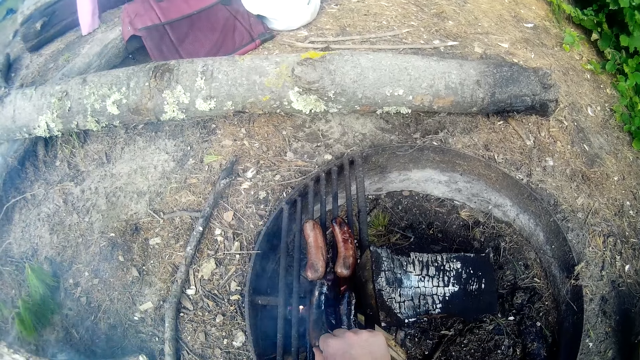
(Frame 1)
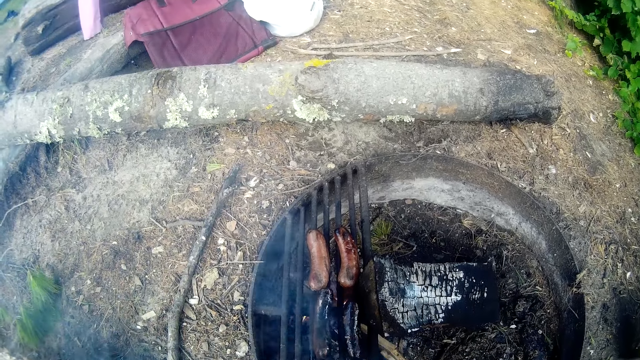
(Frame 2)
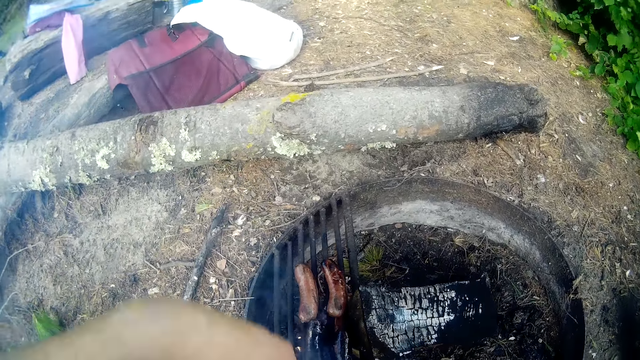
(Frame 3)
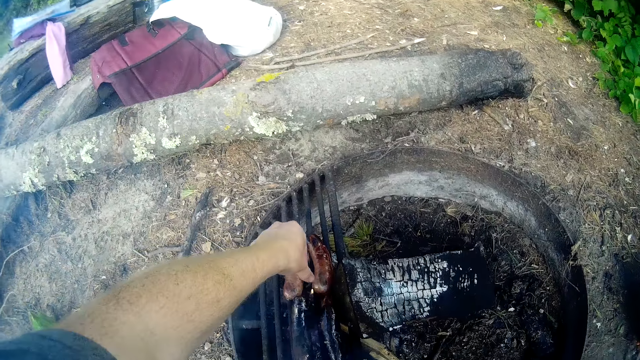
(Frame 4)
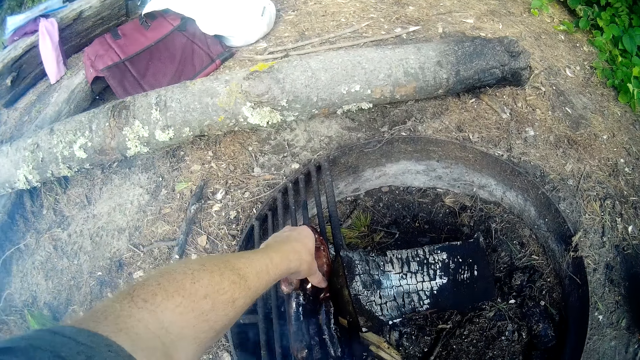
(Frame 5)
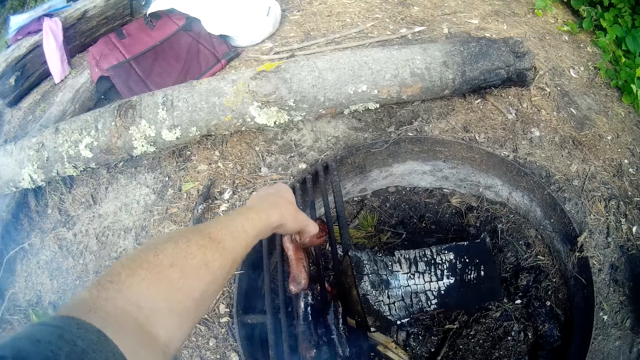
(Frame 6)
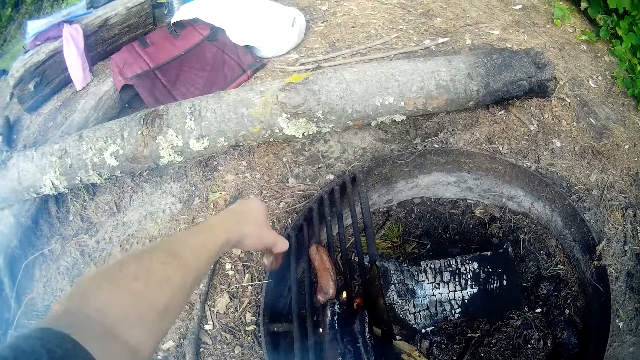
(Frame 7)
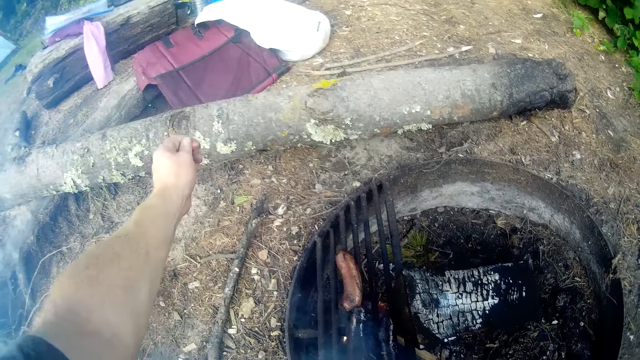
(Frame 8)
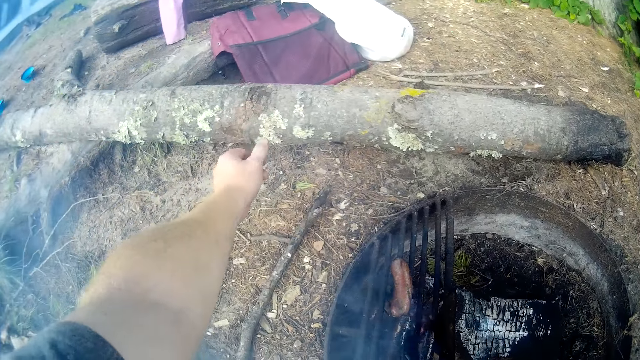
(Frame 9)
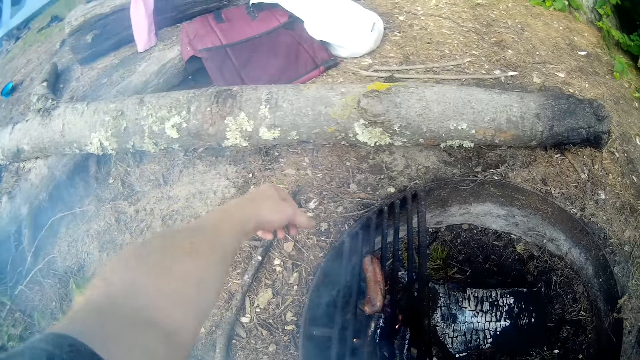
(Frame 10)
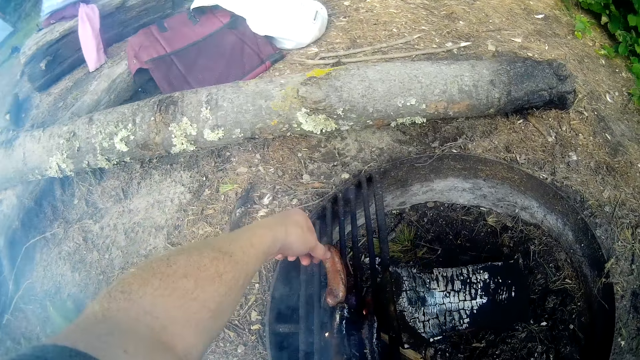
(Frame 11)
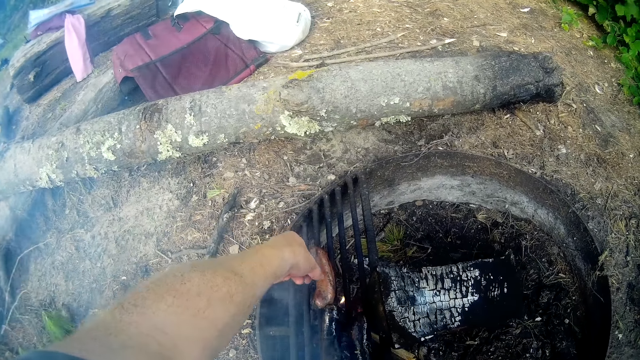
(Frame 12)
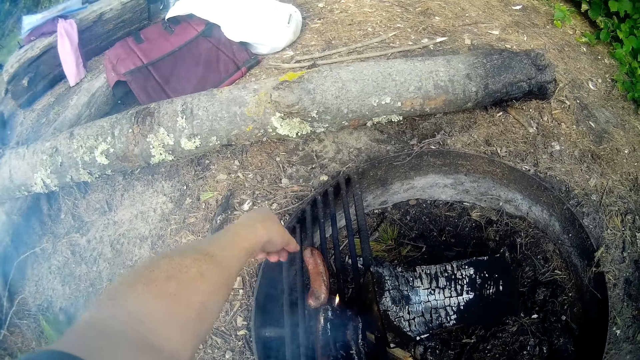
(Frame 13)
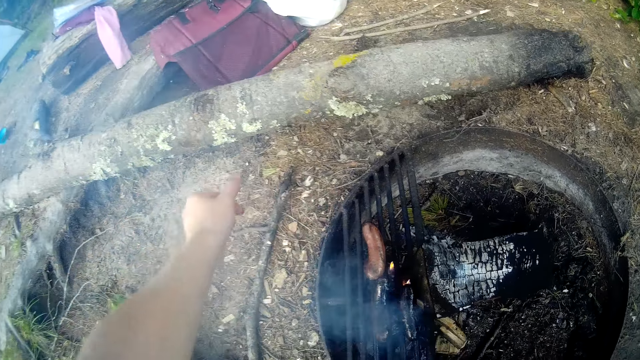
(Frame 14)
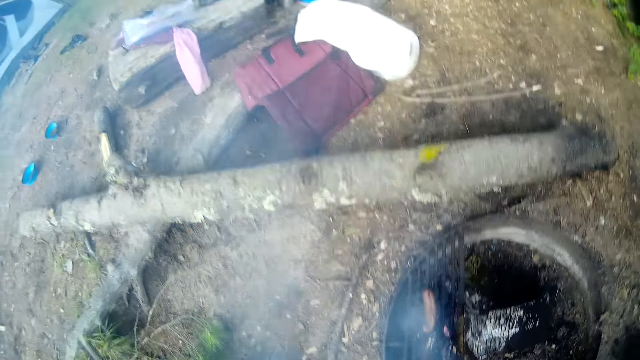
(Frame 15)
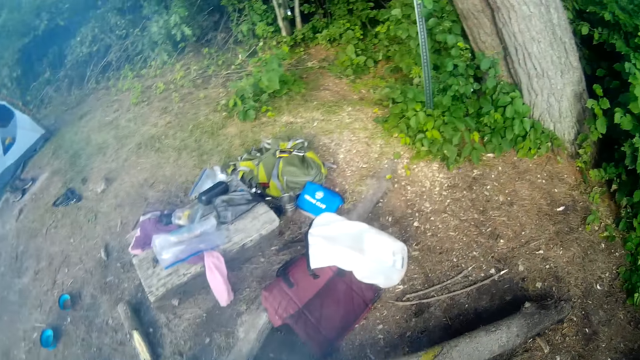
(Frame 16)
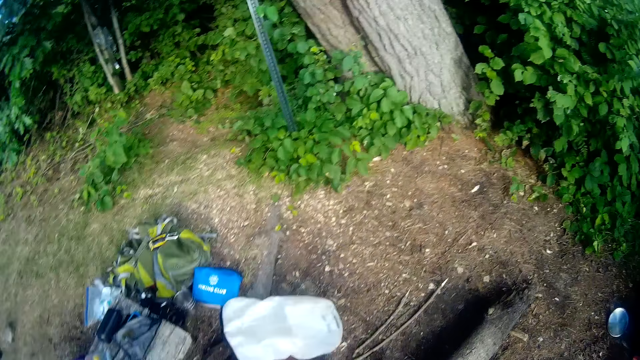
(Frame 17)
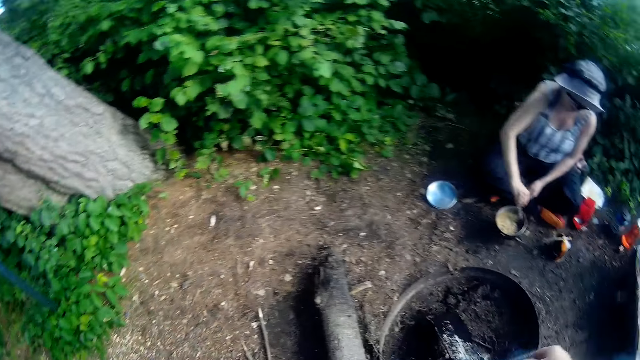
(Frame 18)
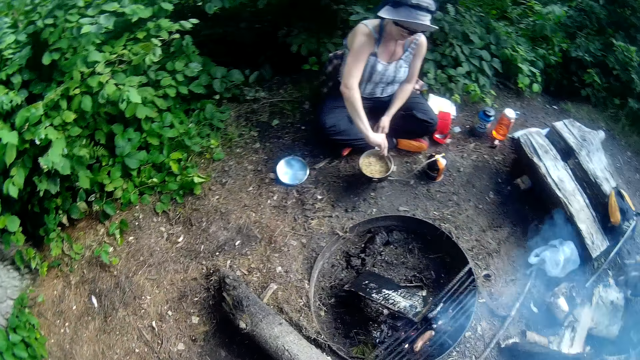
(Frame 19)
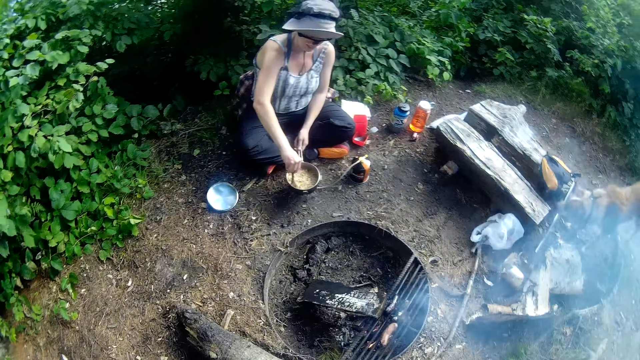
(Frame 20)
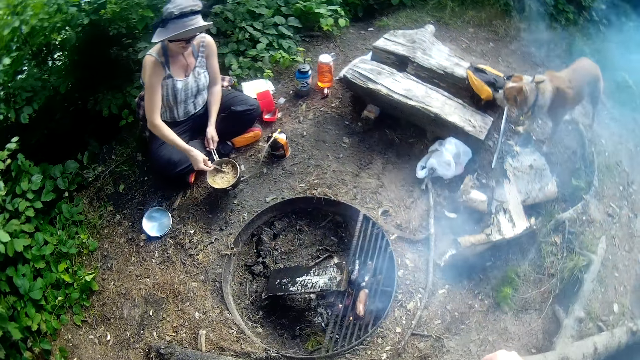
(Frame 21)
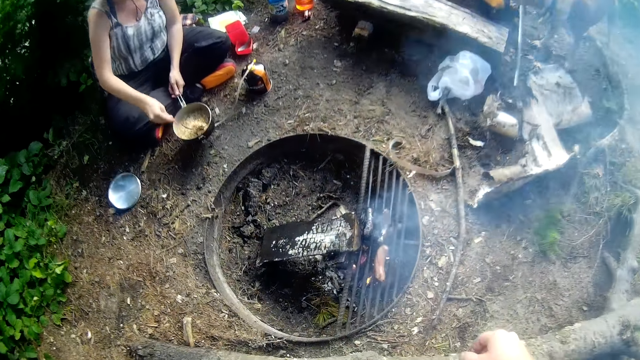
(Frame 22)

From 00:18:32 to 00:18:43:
The camera wearer picks the first sausage on the fire. A woman talks to the camera wearer. The camera wearer stands. They talk to the woman and walk around the fire.

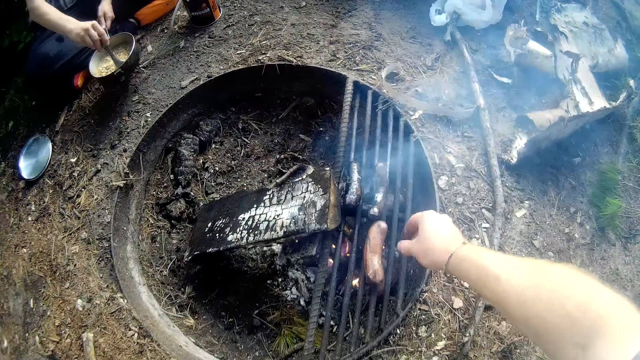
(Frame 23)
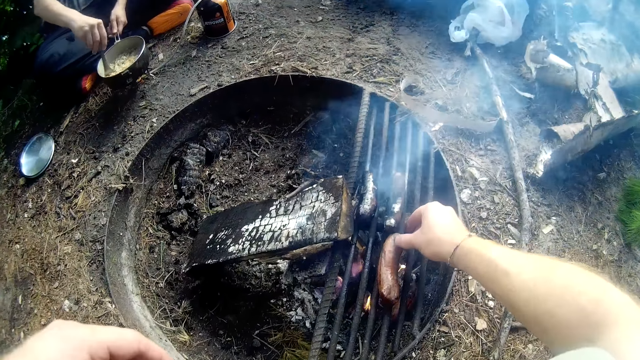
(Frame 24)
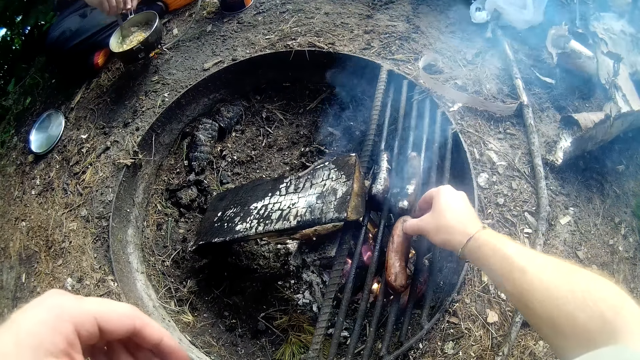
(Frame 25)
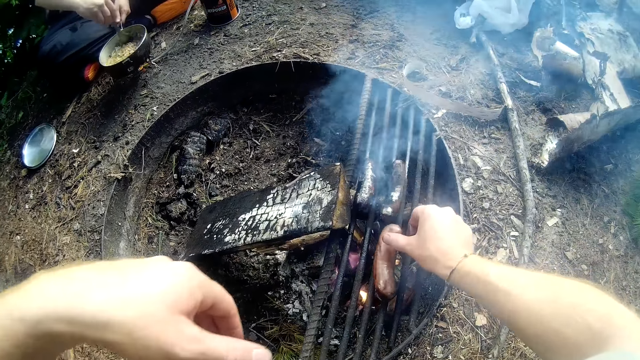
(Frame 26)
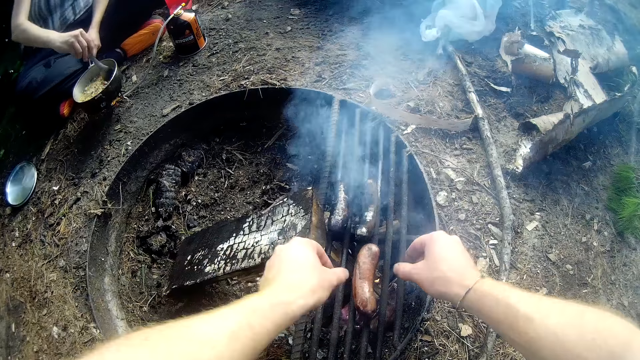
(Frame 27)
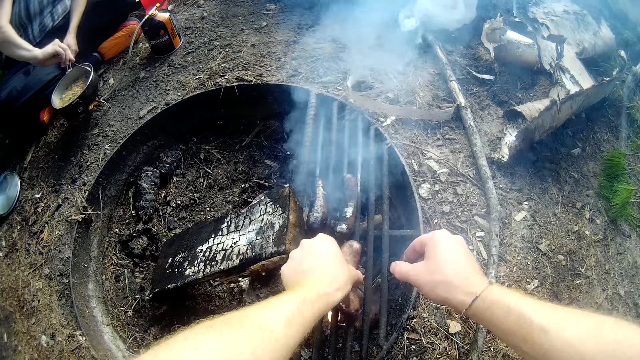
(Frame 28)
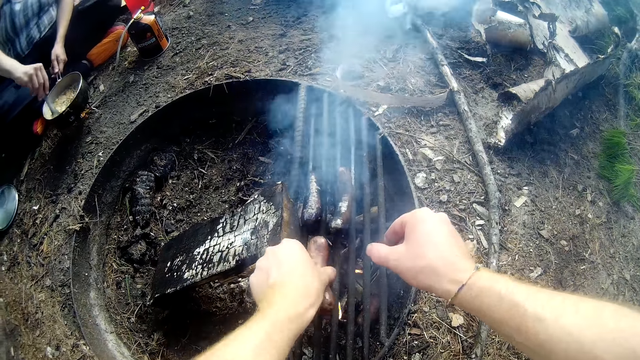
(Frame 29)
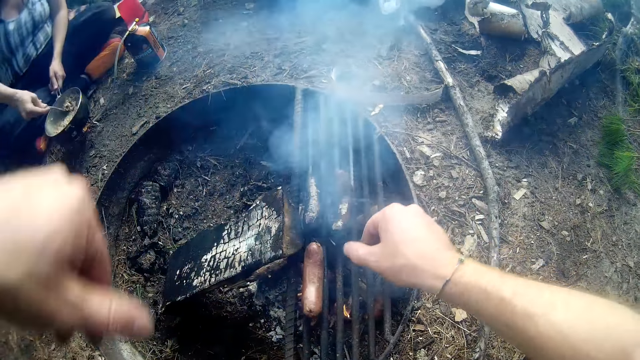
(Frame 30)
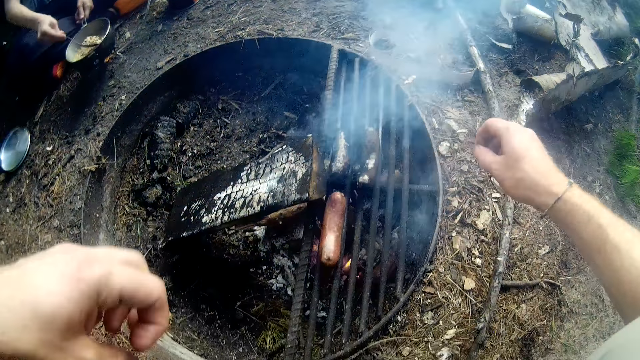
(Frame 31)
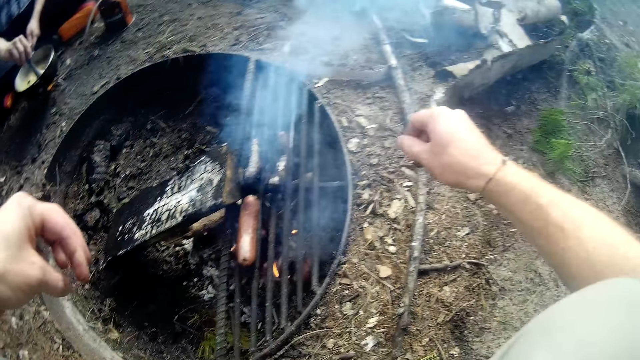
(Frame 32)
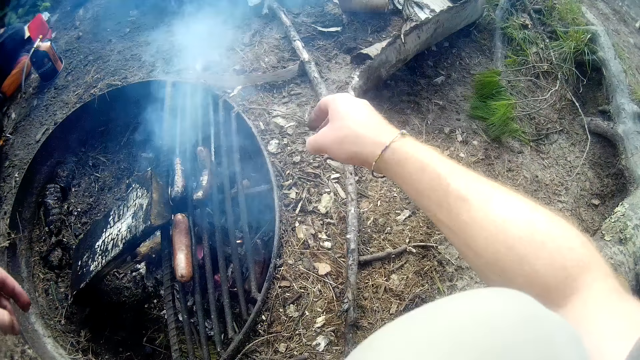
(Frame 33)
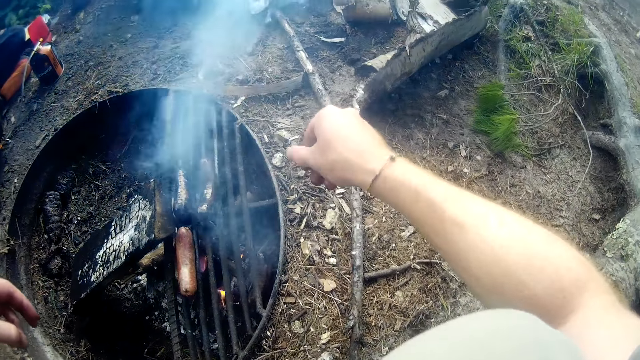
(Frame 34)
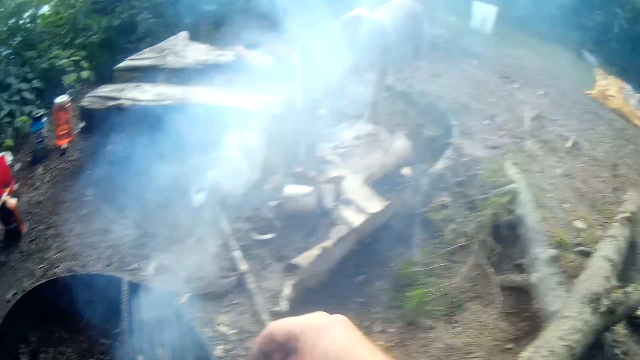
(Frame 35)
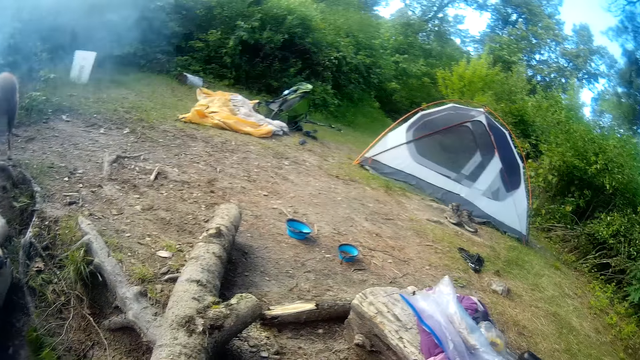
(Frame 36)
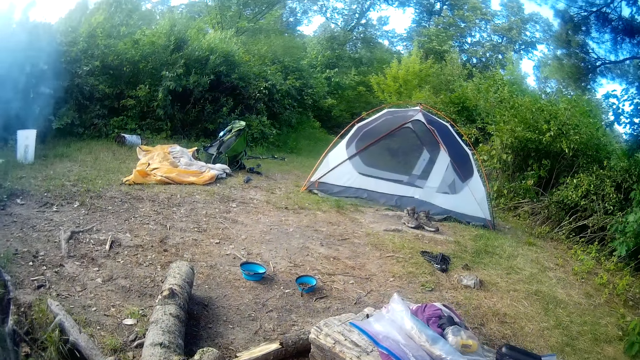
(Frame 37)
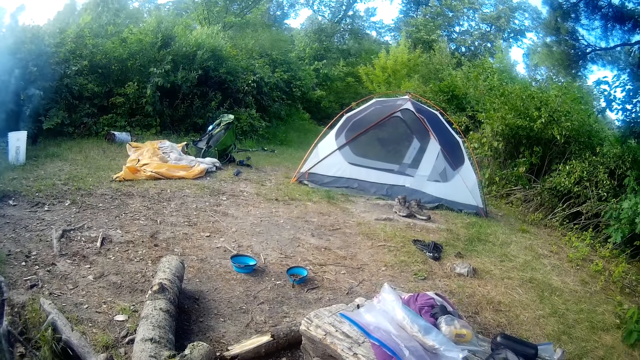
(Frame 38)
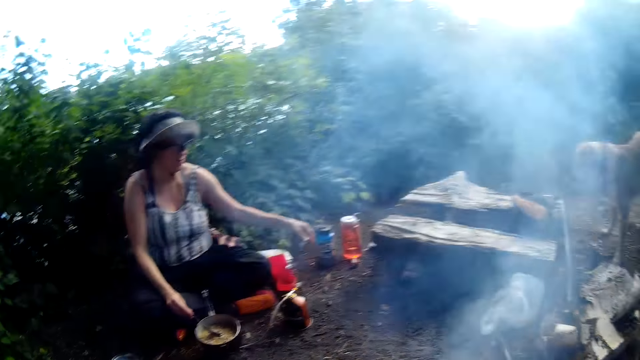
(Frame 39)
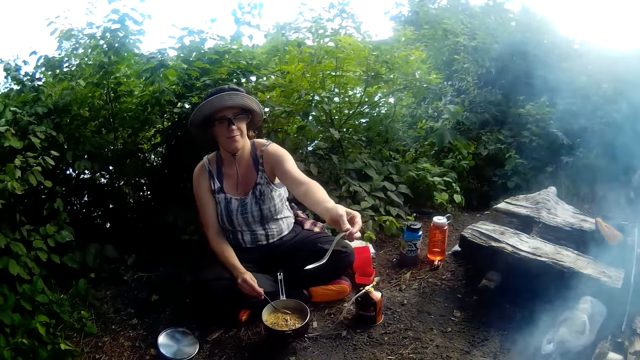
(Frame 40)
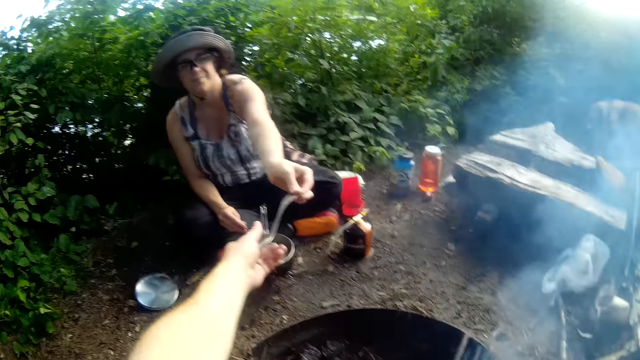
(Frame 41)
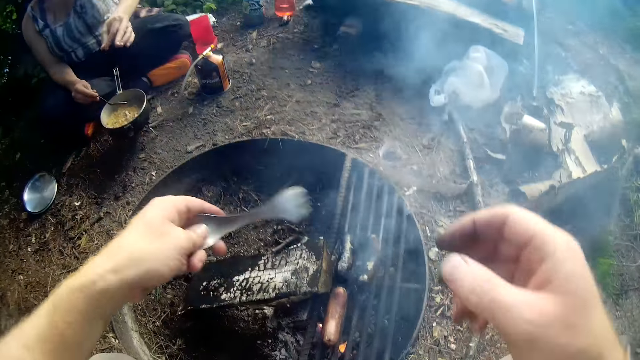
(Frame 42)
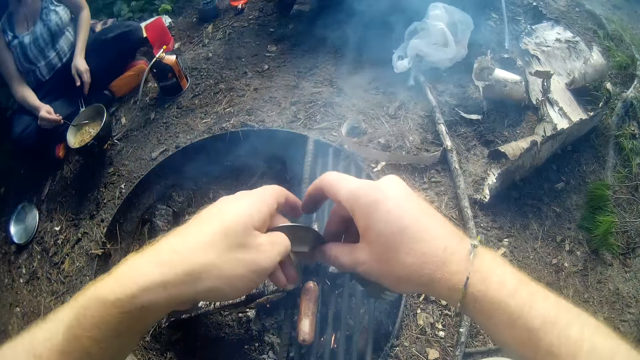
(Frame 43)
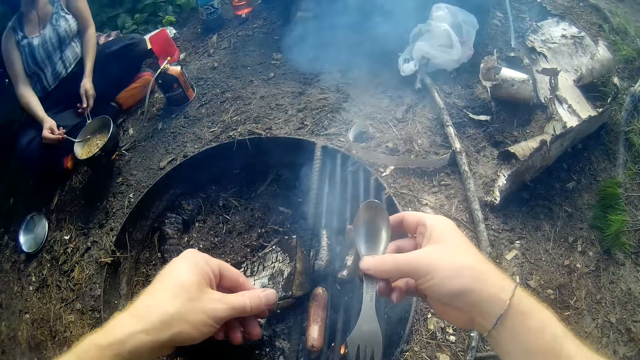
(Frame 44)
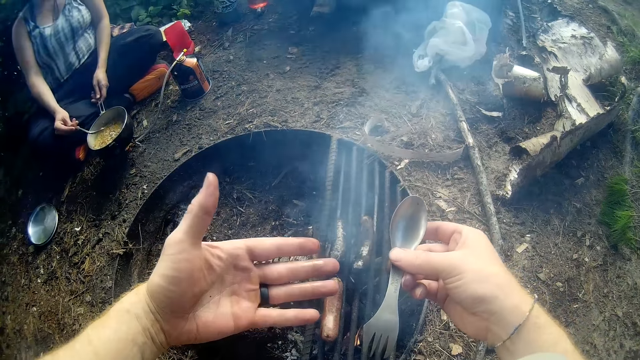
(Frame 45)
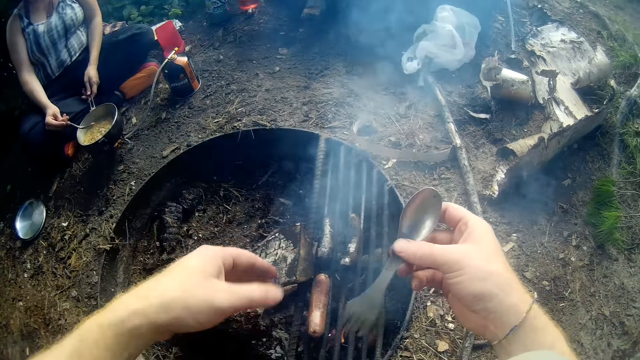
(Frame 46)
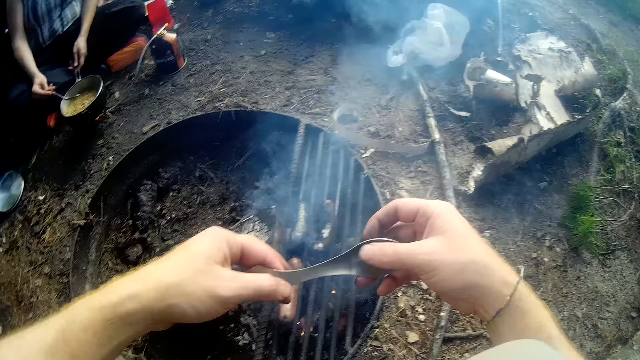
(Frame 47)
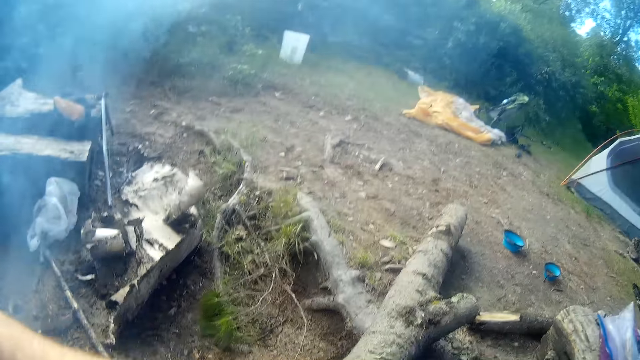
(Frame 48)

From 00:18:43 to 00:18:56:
The camera wearer moves the second sausage on the fire with his right hand. He moves the second sausage aside on the fire with his left hand. He talks to a woman. The woman talks to the camera wearer. The woman hands the spoon to the camera wearer. The camera wearer takes the spork from the woman. He moves the spork to his right hand. He looks at his hand.
